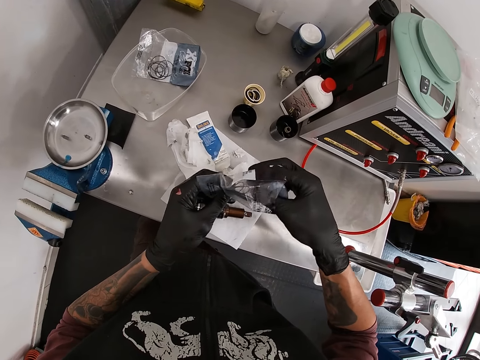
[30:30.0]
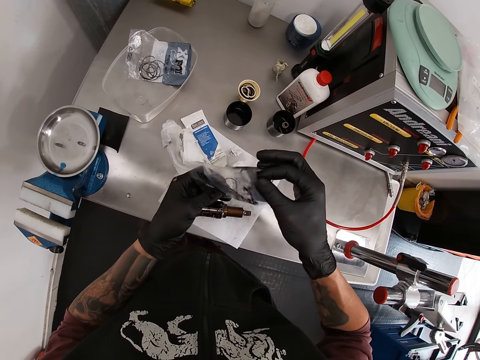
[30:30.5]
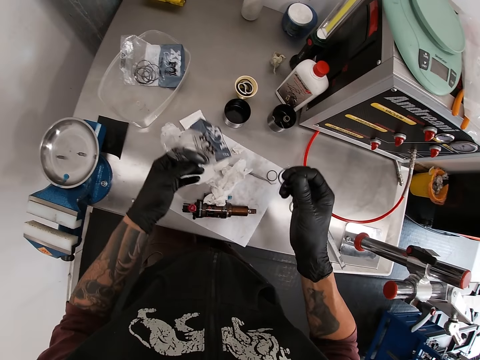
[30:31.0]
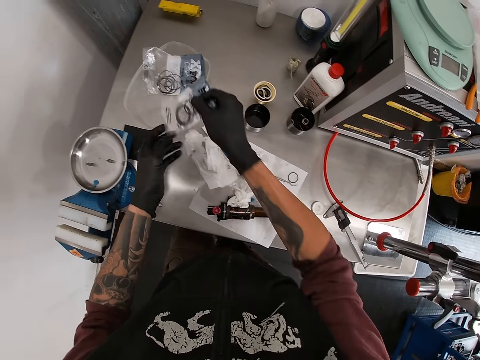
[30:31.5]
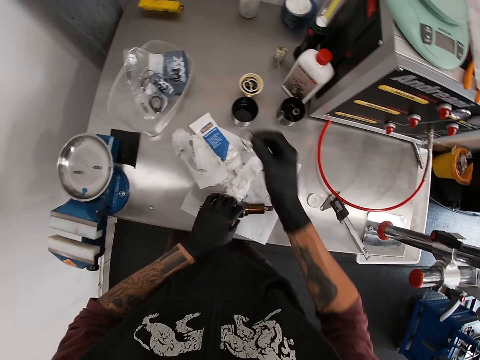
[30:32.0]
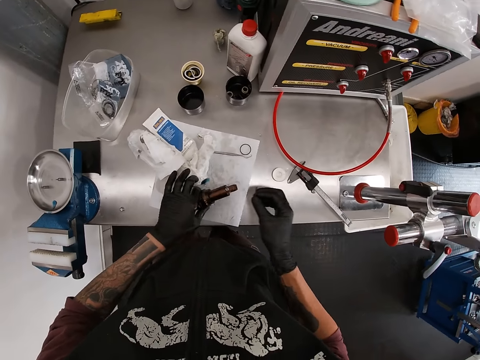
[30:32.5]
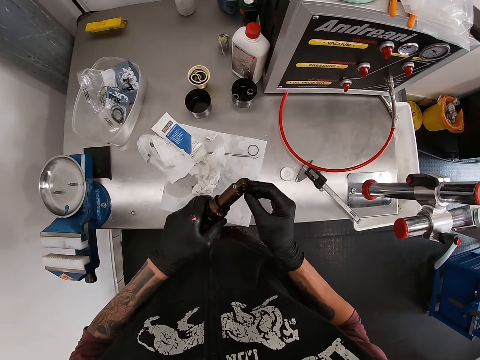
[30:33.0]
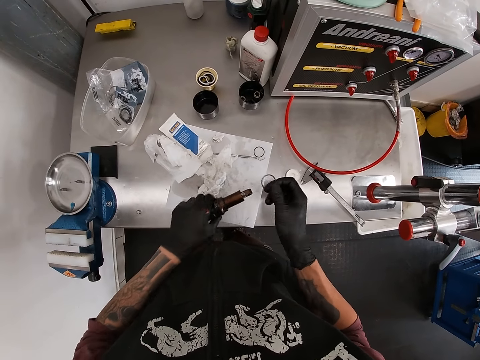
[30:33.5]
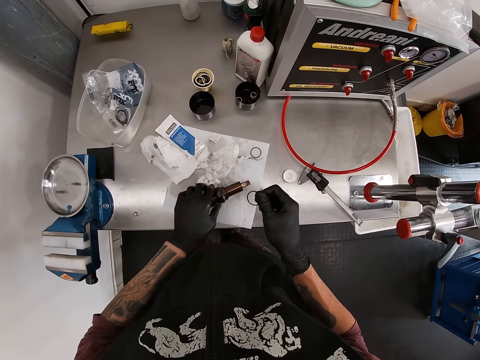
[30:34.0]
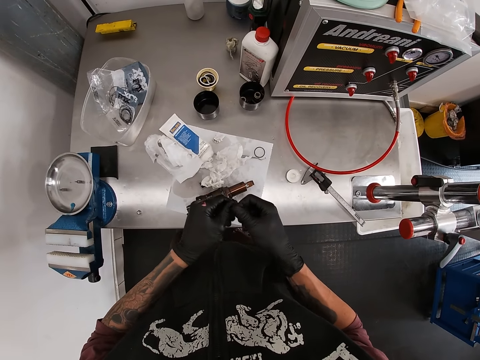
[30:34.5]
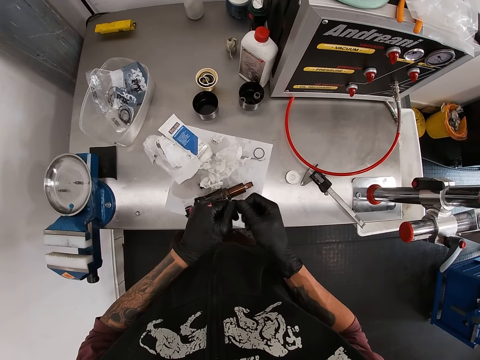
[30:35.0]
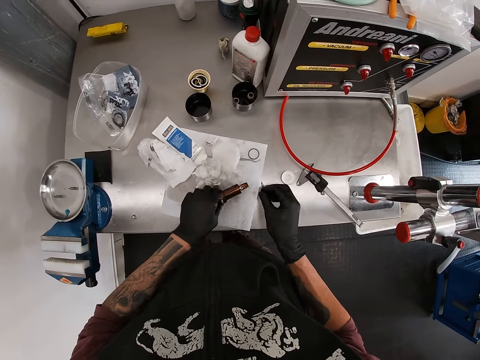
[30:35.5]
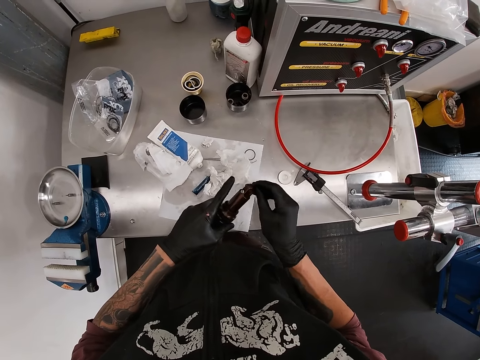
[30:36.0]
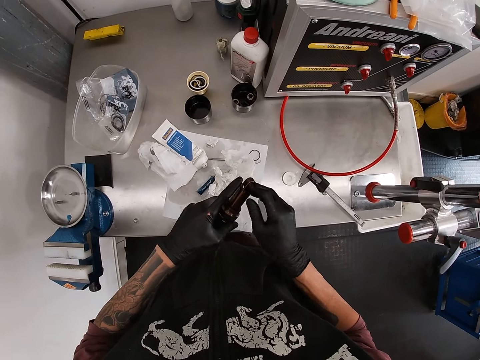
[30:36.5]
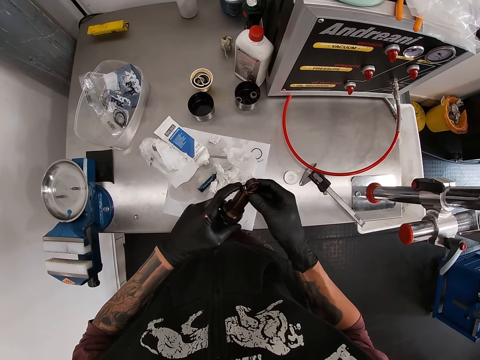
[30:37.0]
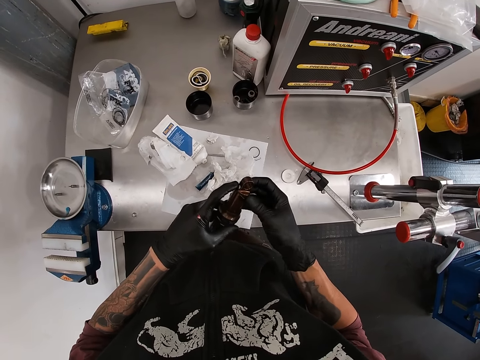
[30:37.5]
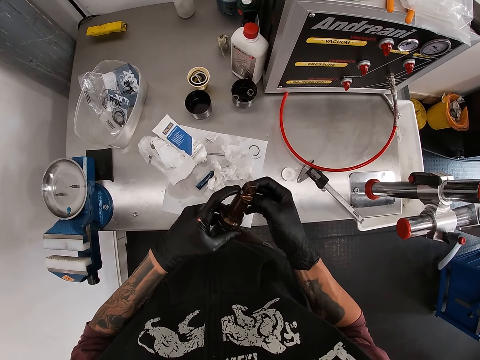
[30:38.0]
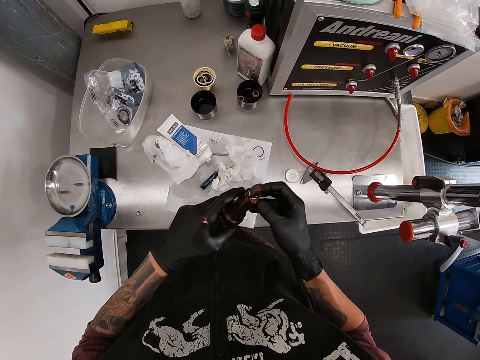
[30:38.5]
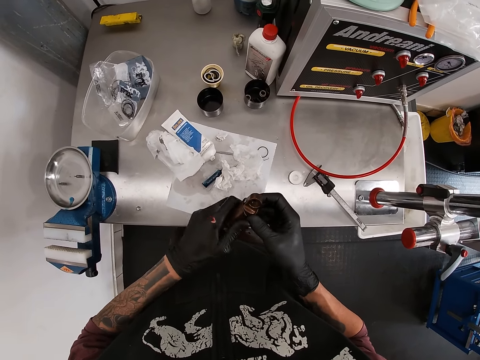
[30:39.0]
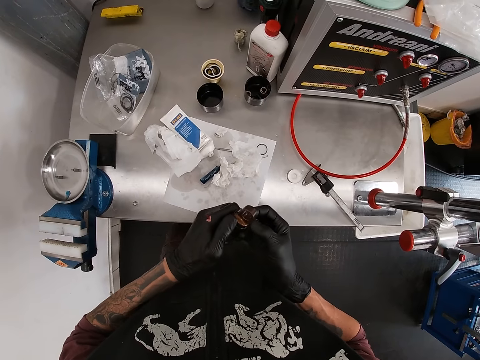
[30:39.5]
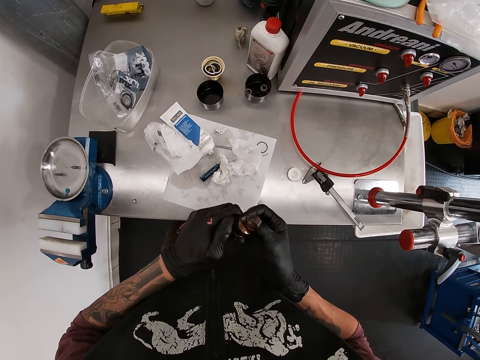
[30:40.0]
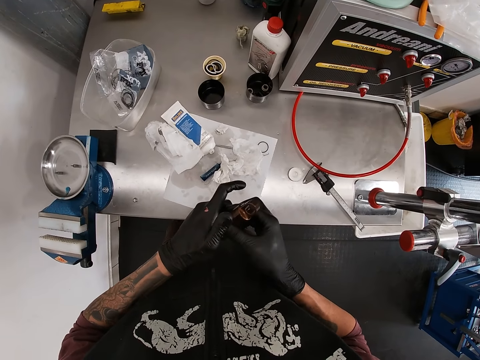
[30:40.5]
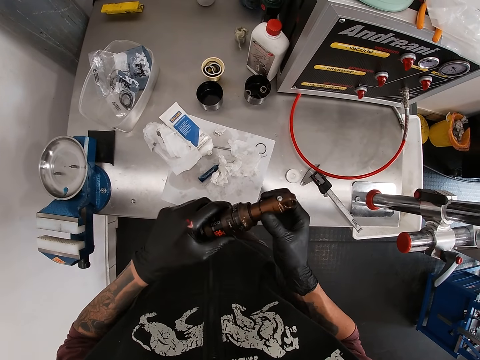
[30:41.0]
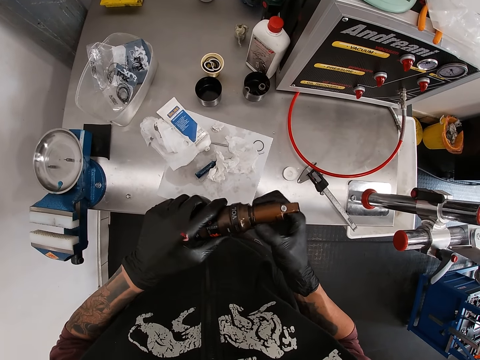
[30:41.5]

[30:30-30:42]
The camera wearer picks a metallic ring from the pack with his right hand. He drops the pack of metallic rings in the plastic with his right hand. He holds the metallic ring with his right hand. He inserts the metallic ring in the fox float or fox rear shock with his right hand. He lifts the fox rear shock. He drops the fox float on the work table with his left hand. He rubs the metallic ring with both hands. He picks the fox float from the work table with his left hand. He inserts the metallic ring in the fox float with his right hand. He adjusts the metallic ring in the fox float with both hands.

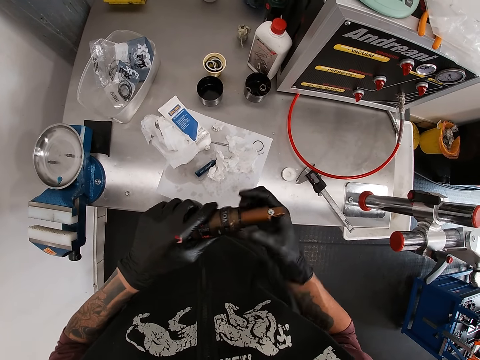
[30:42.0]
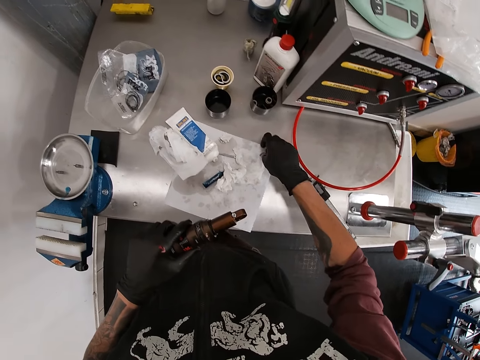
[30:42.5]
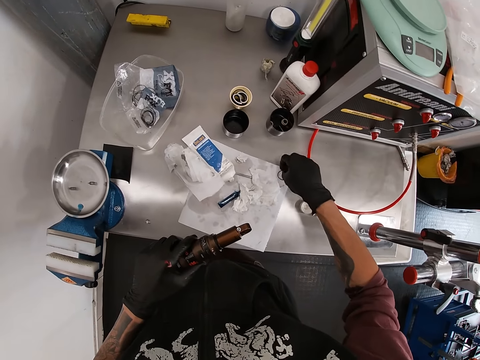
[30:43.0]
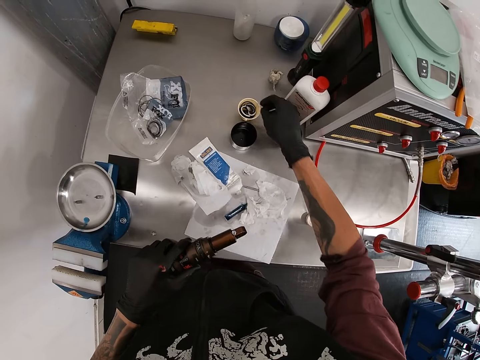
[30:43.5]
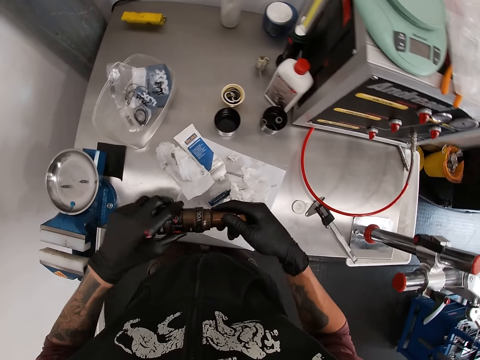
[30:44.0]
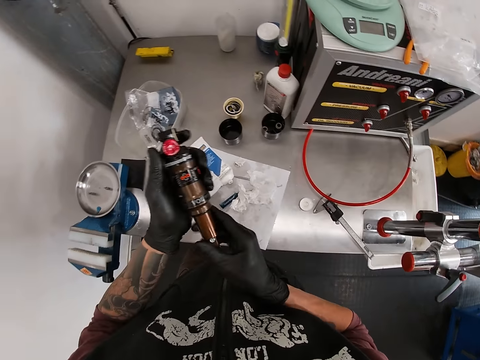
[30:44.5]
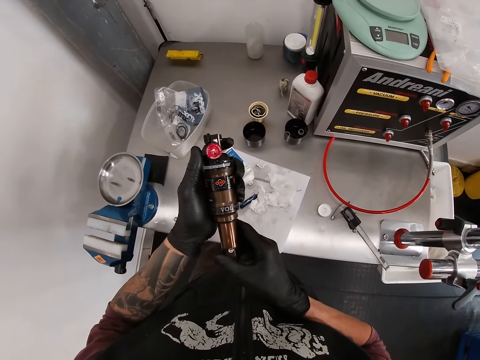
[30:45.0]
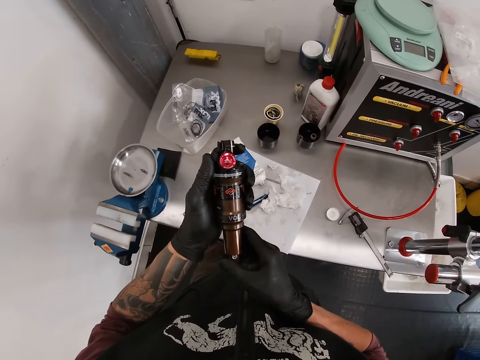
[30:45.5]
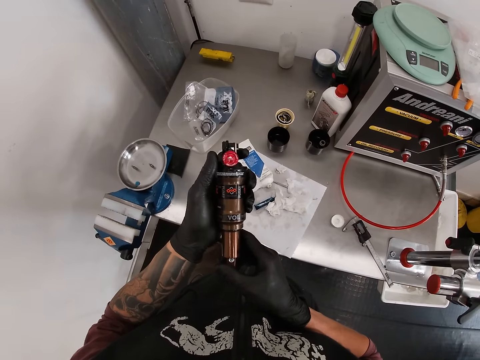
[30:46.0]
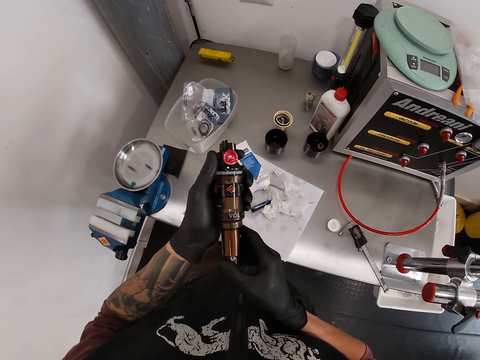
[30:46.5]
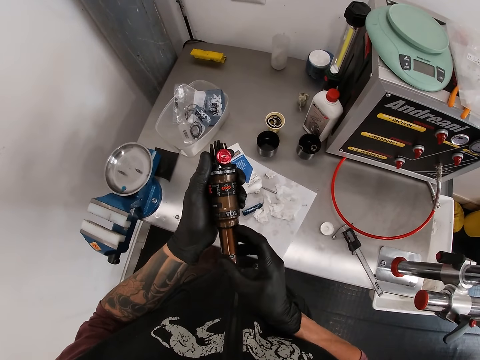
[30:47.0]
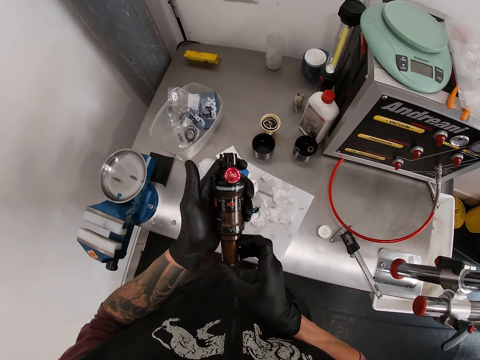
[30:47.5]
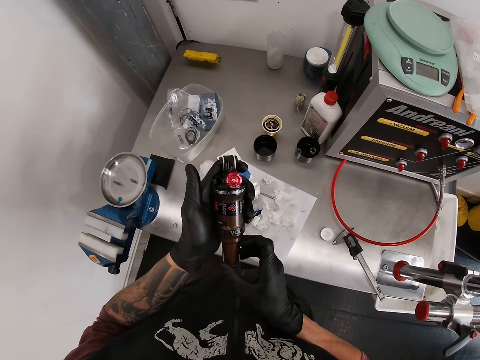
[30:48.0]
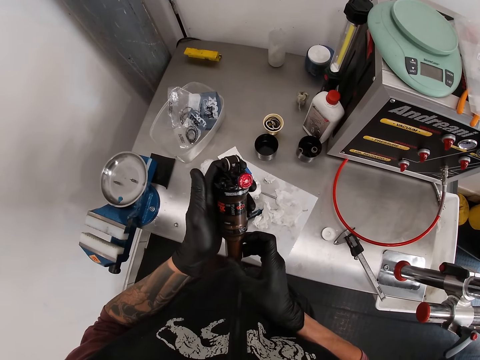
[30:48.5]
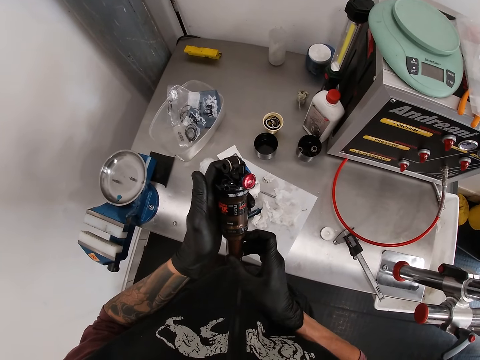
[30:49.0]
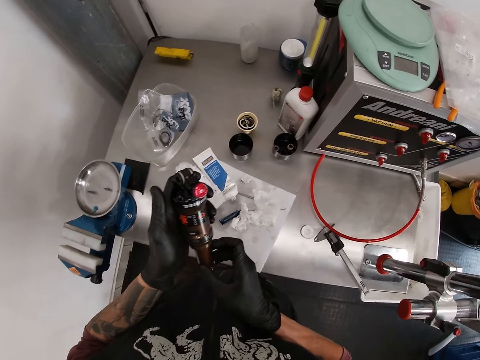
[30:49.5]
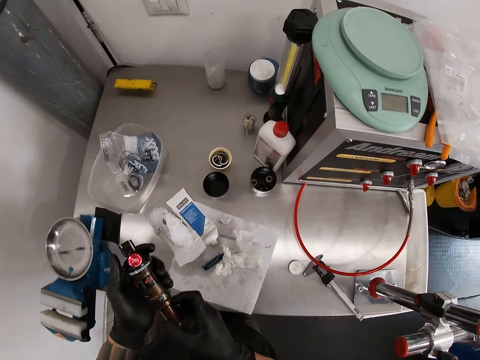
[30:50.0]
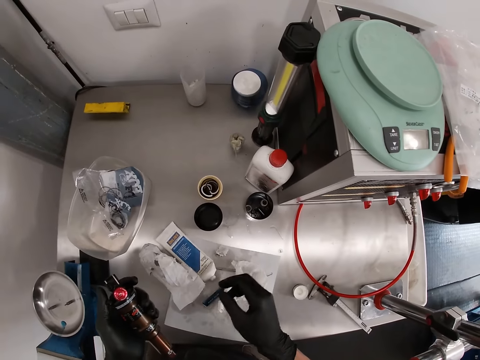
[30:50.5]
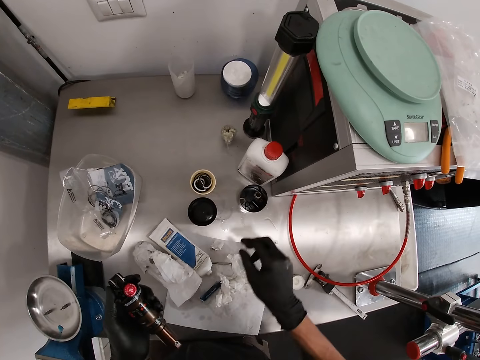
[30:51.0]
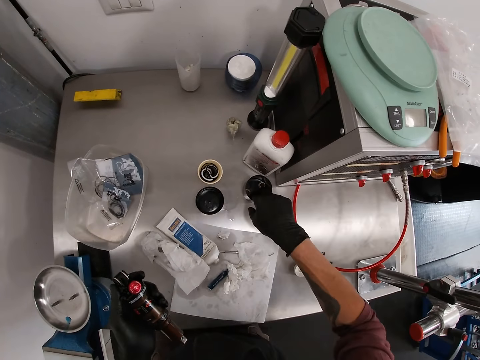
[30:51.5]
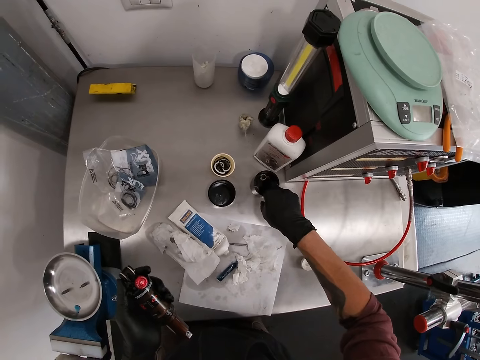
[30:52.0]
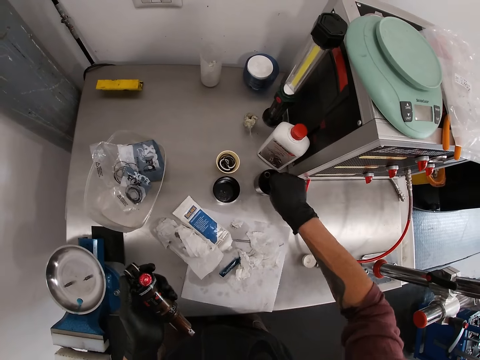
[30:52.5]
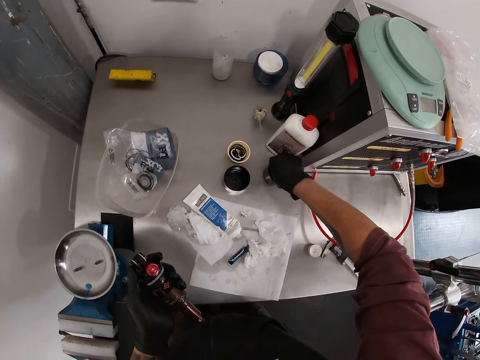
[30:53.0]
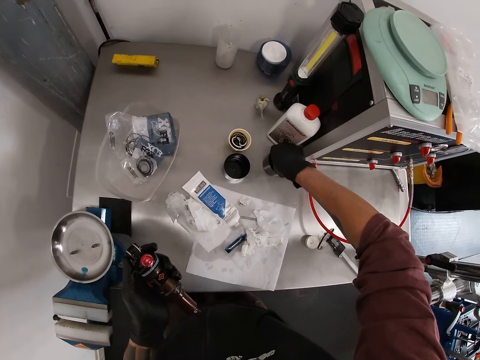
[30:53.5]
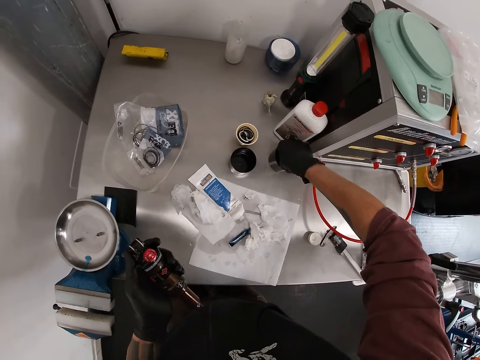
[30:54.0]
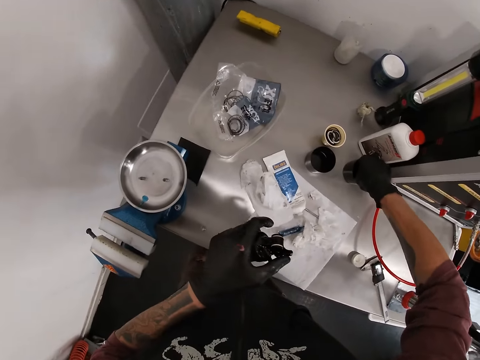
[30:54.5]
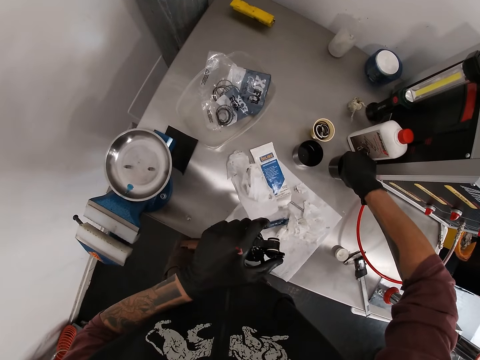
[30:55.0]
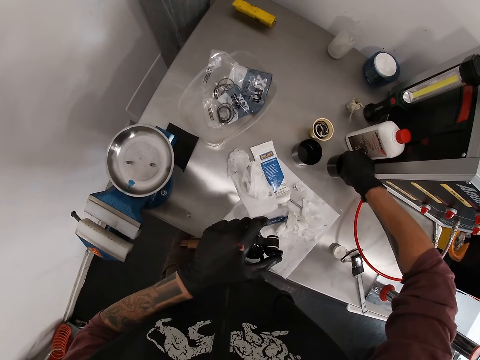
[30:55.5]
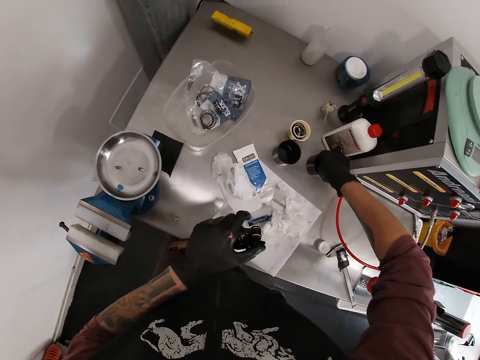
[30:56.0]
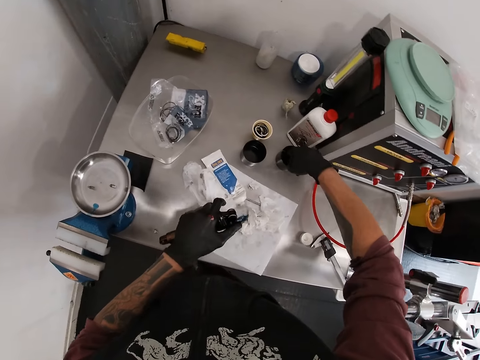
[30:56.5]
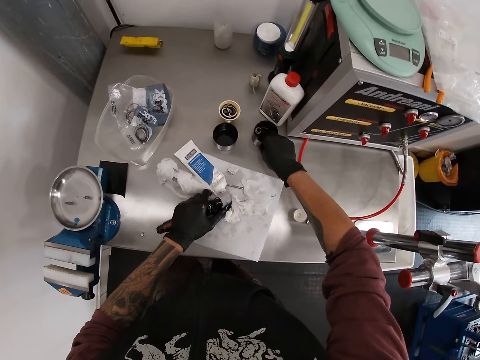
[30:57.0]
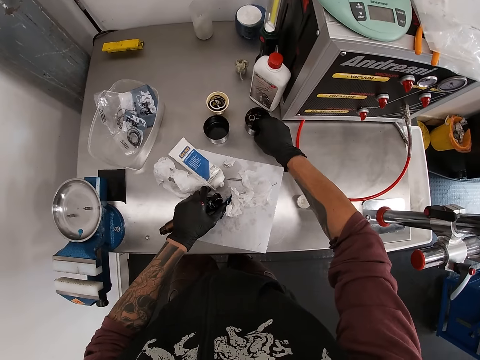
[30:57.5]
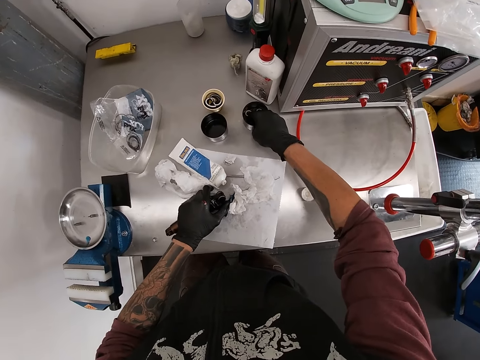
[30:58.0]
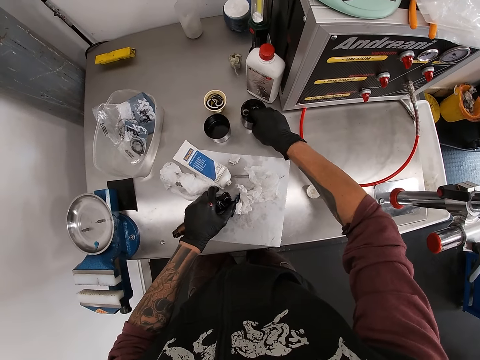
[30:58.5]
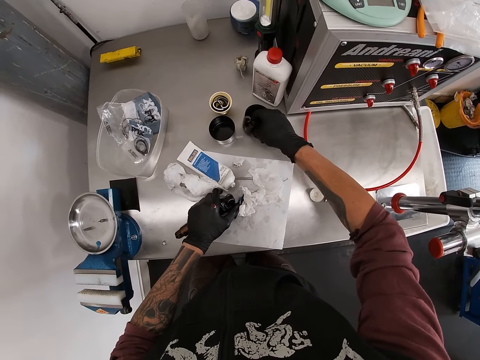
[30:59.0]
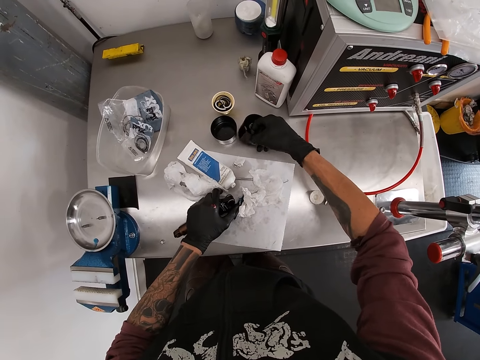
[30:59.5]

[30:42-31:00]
The camera wearer picks the metallic ring on the table with his right hand. He drops the metallic ring in the container with his right hand. He holds the fox float or fox rear shock with both hands in the home vise. He looks at the fox rear shock. He picks a screw from the container with his right hand.
